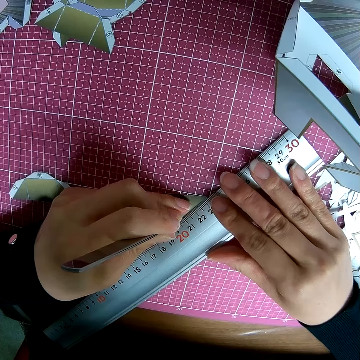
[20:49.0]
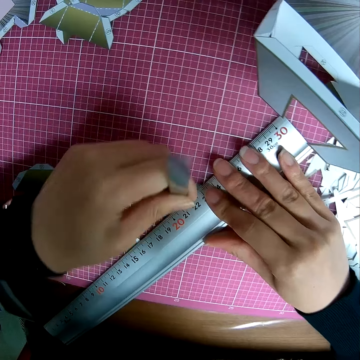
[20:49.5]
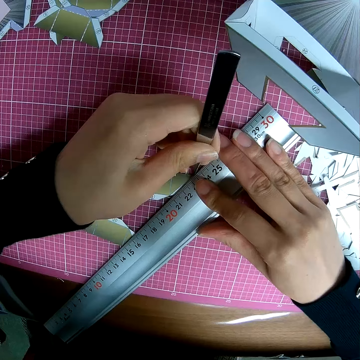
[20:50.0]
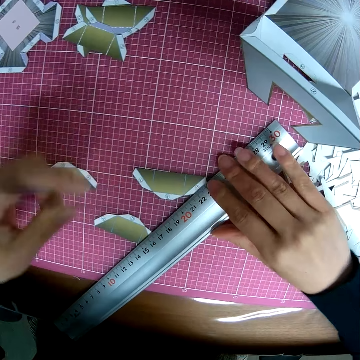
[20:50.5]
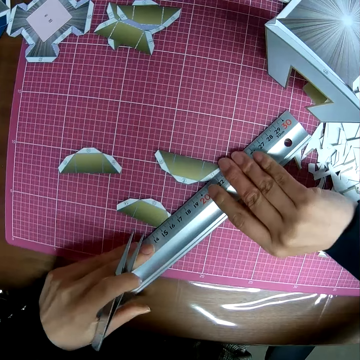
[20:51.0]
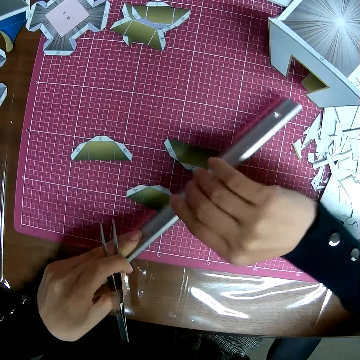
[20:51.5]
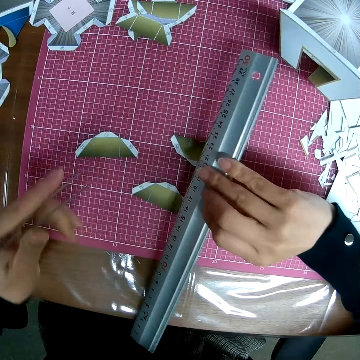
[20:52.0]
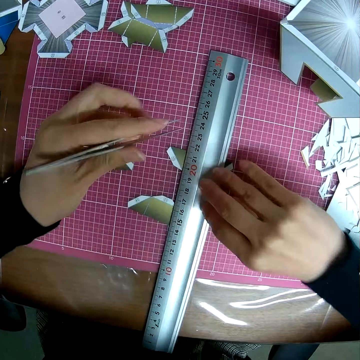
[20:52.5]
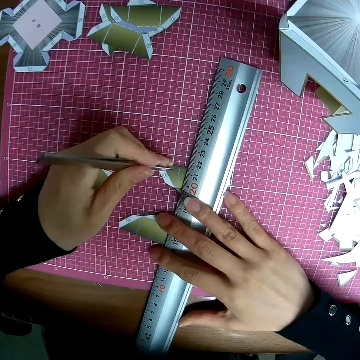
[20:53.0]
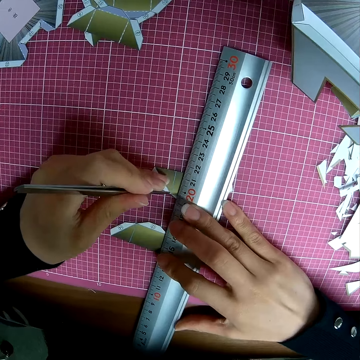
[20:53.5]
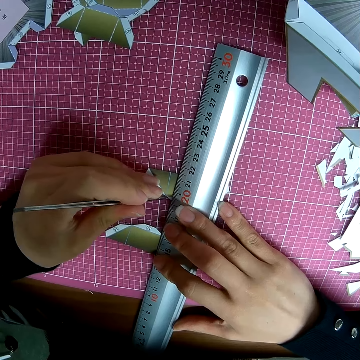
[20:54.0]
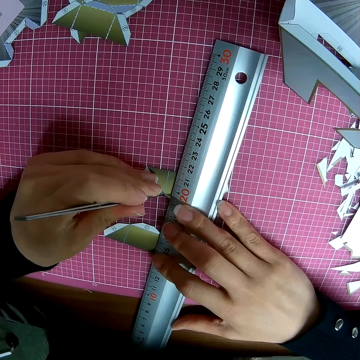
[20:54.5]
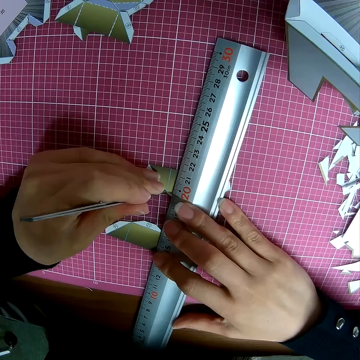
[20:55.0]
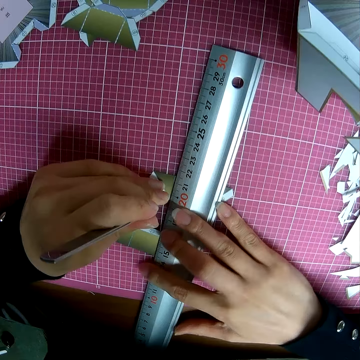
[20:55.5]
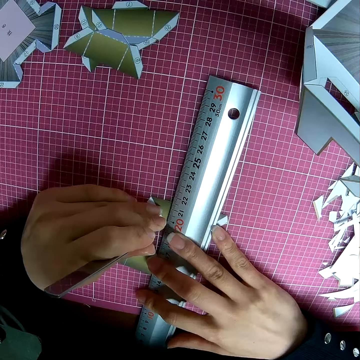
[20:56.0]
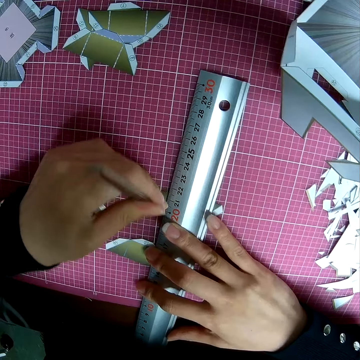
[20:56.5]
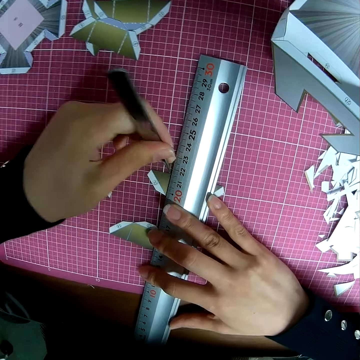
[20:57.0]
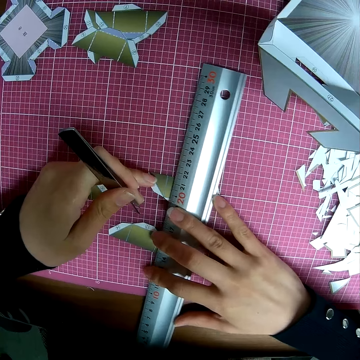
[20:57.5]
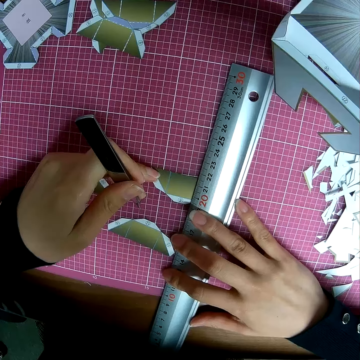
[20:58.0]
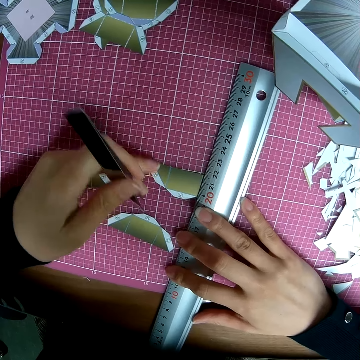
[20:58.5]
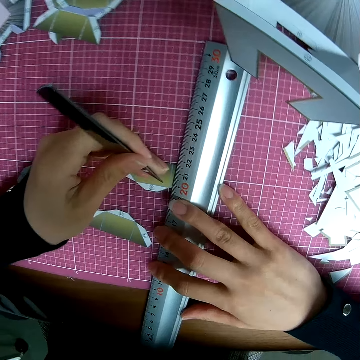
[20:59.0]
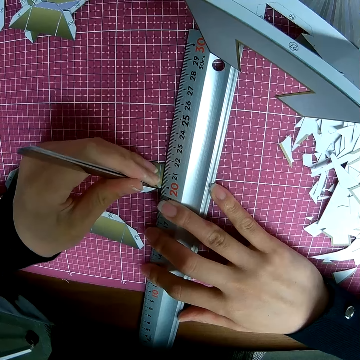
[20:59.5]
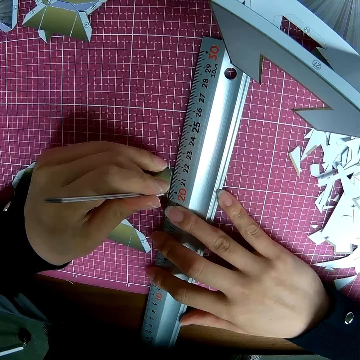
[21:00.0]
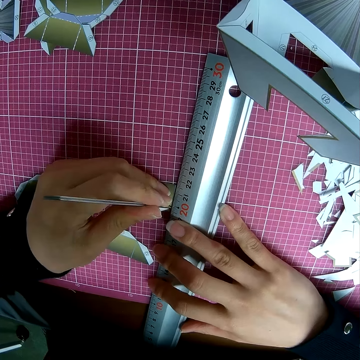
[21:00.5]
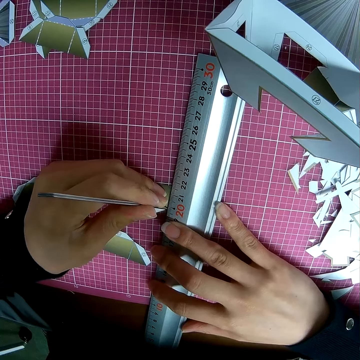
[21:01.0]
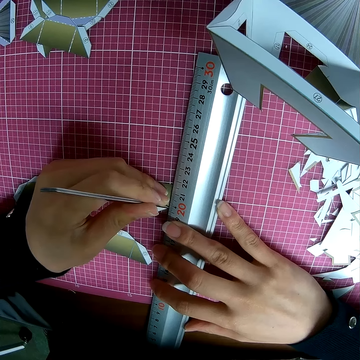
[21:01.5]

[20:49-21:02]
The camera wearer removes the ruler from position. They place the ruler on the table. They demarcate on the paper. They push the ruler on the table. They demarcate on the paper.

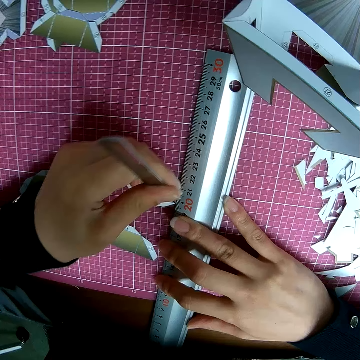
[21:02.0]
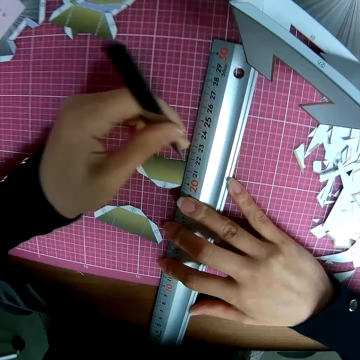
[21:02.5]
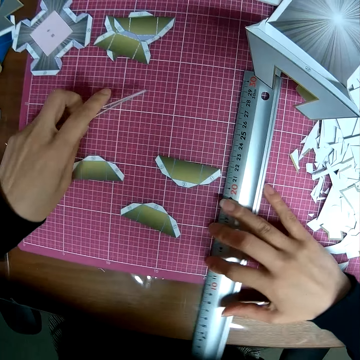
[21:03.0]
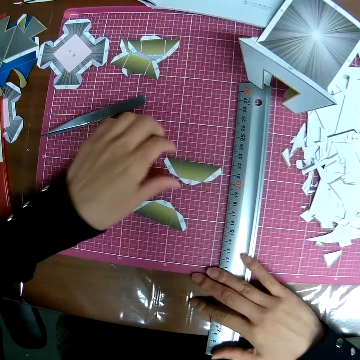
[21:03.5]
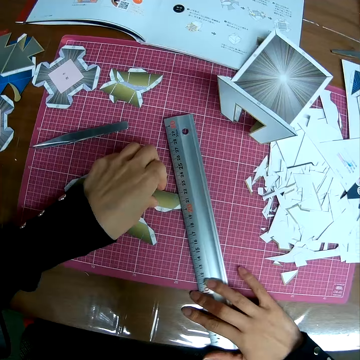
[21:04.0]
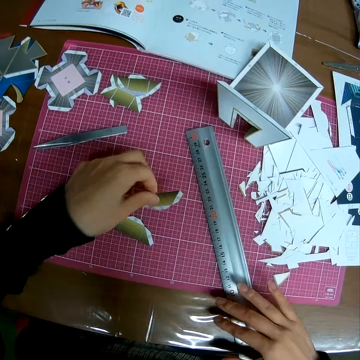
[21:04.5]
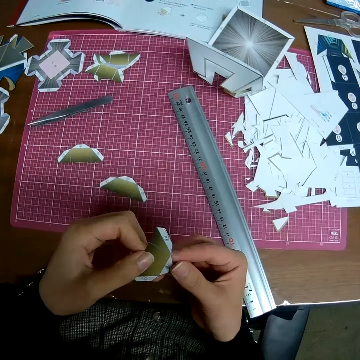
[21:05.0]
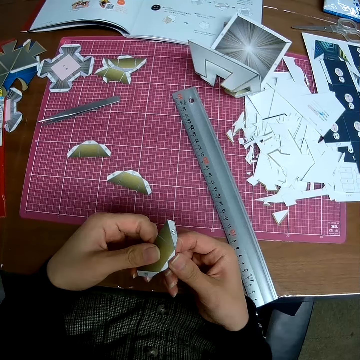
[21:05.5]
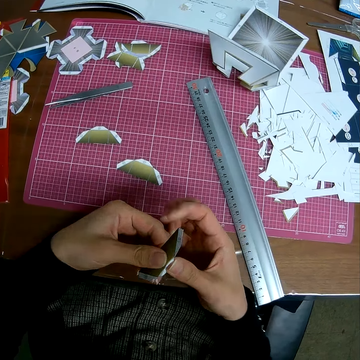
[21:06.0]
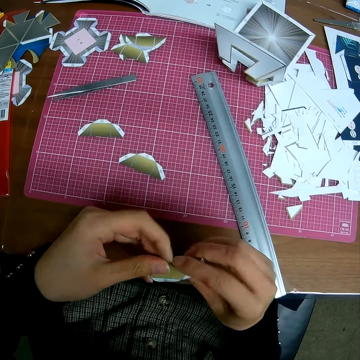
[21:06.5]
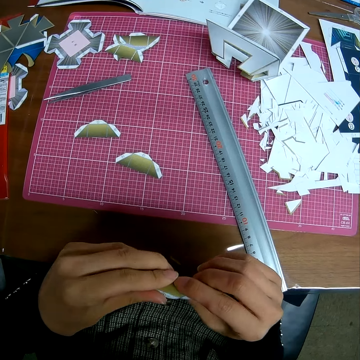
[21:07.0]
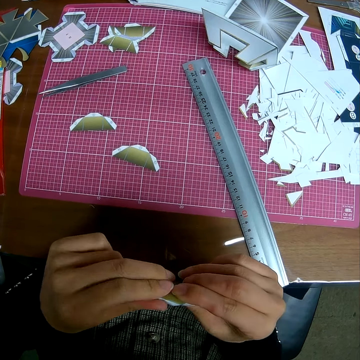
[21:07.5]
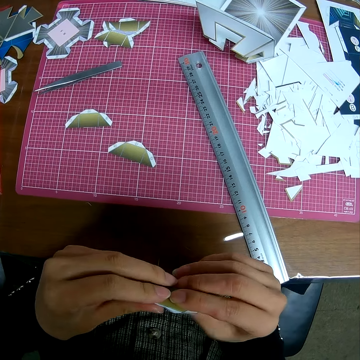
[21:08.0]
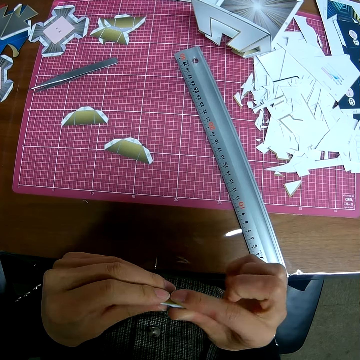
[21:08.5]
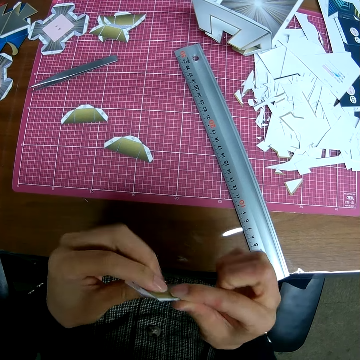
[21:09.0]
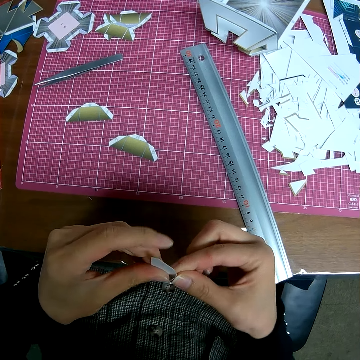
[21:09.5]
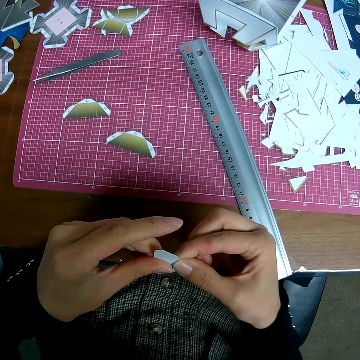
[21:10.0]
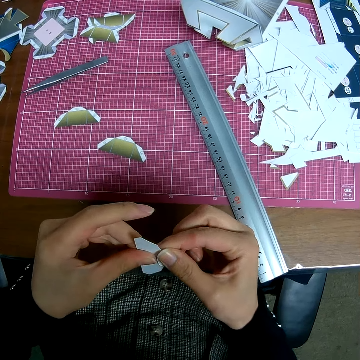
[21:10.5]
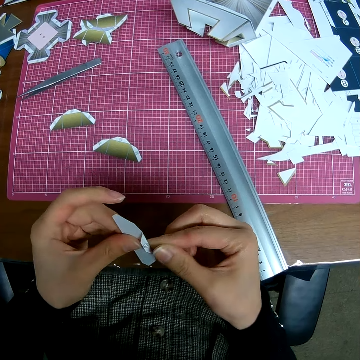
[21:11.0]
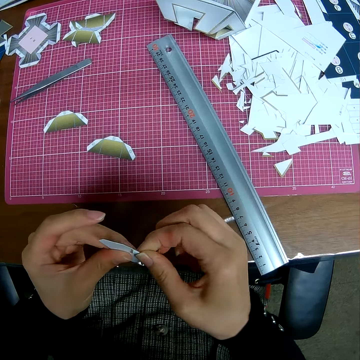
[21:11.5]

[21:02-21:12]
The camera wearer drops the picker on the self-healing cutting mat. He pushes the ruler on the table. He picks up the piece of paper craft on the self-healing cutting mat with his left hand. He adjusts the piece of paper craft in his hand. He folds the paper in hand.

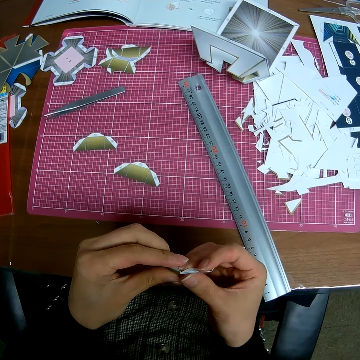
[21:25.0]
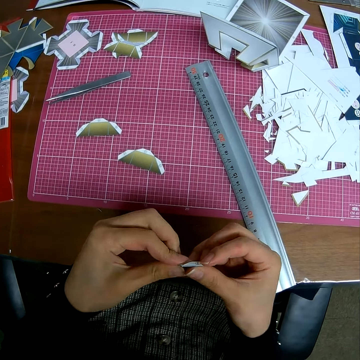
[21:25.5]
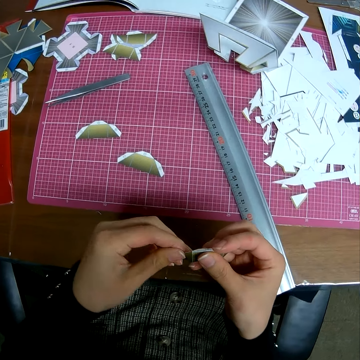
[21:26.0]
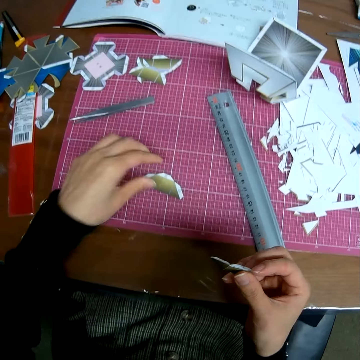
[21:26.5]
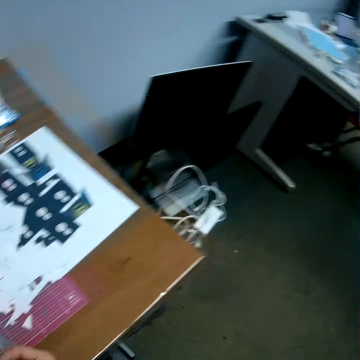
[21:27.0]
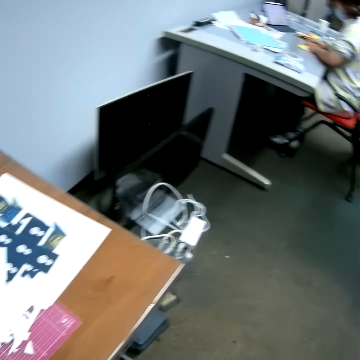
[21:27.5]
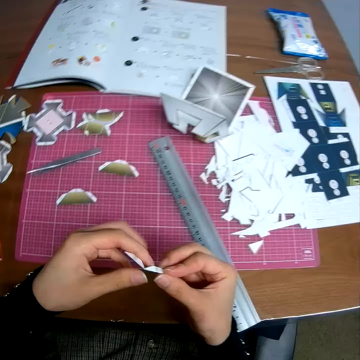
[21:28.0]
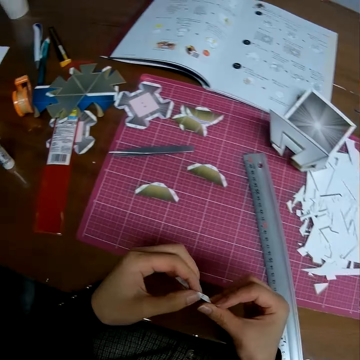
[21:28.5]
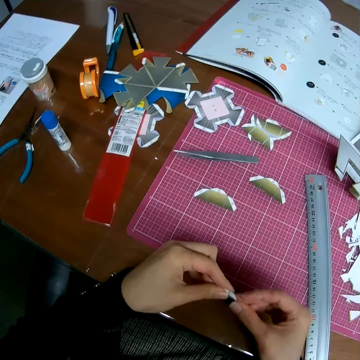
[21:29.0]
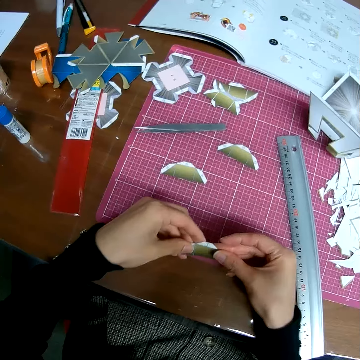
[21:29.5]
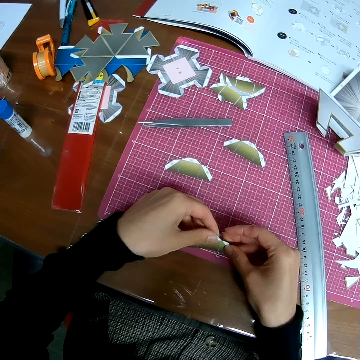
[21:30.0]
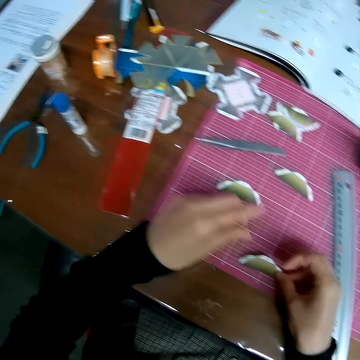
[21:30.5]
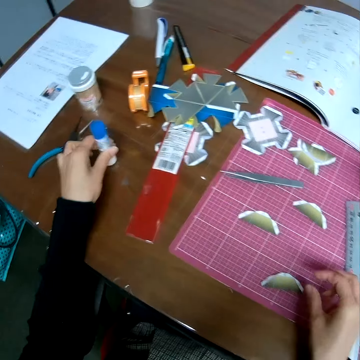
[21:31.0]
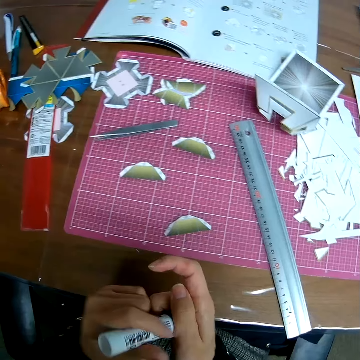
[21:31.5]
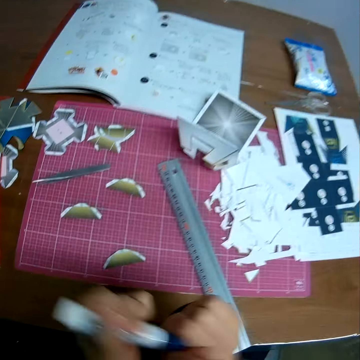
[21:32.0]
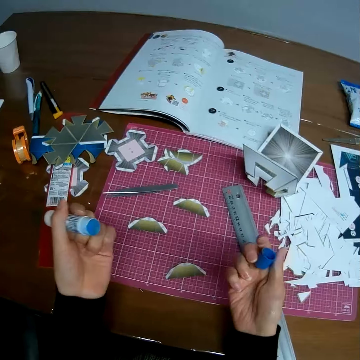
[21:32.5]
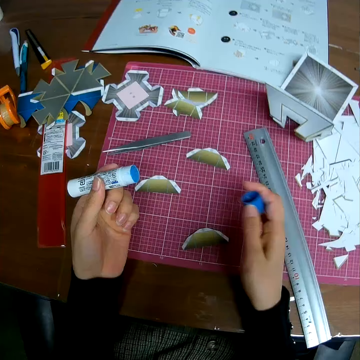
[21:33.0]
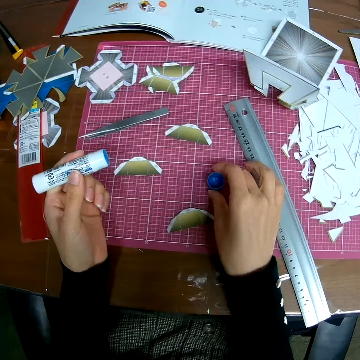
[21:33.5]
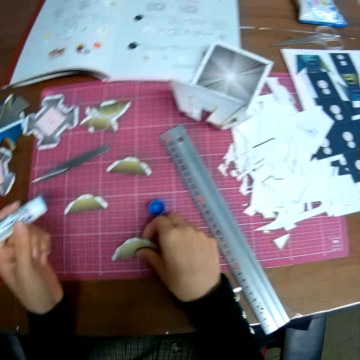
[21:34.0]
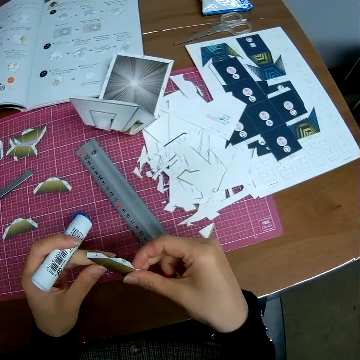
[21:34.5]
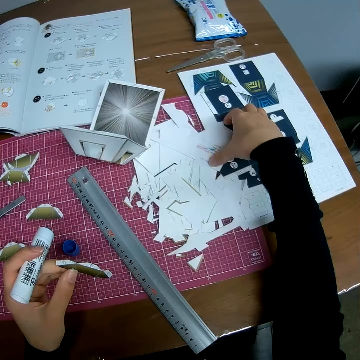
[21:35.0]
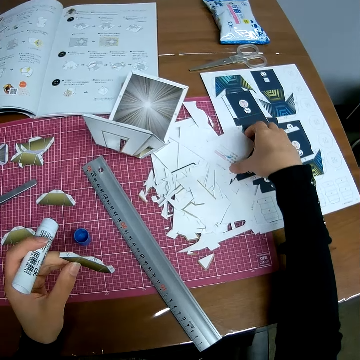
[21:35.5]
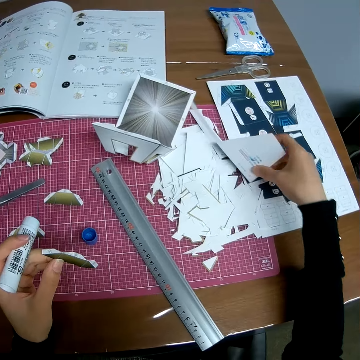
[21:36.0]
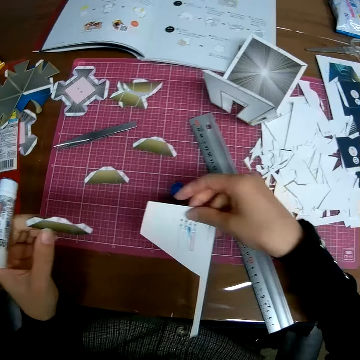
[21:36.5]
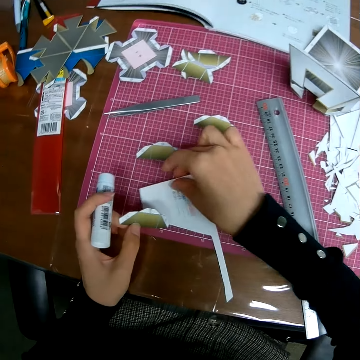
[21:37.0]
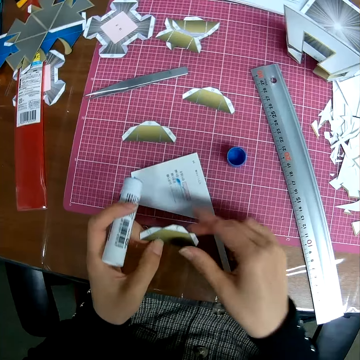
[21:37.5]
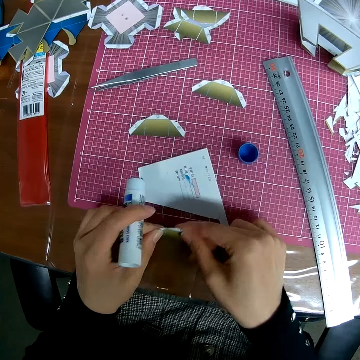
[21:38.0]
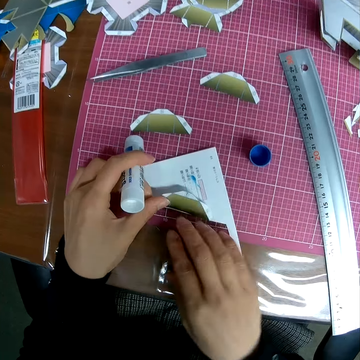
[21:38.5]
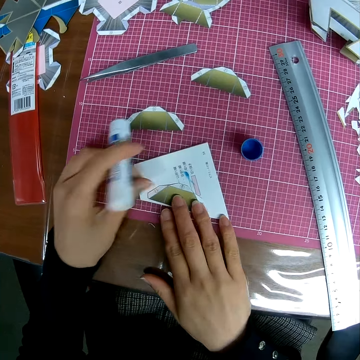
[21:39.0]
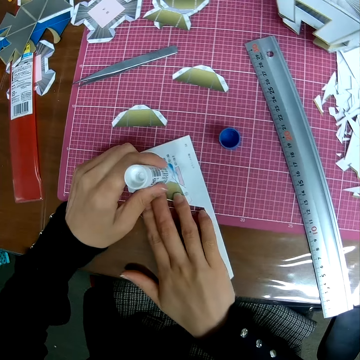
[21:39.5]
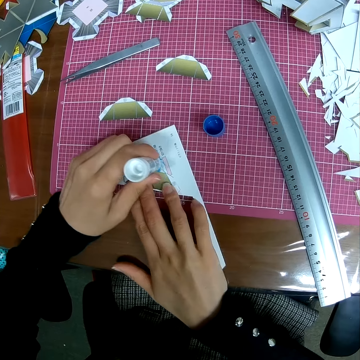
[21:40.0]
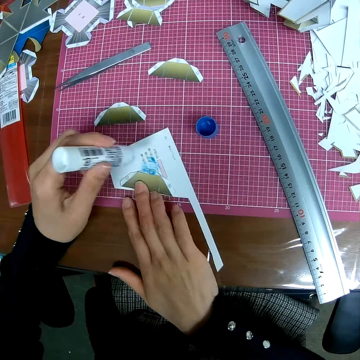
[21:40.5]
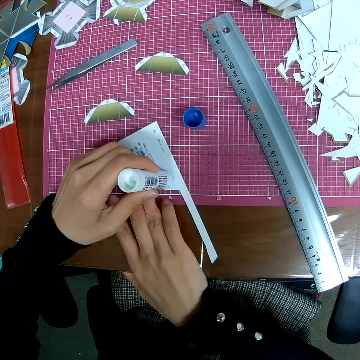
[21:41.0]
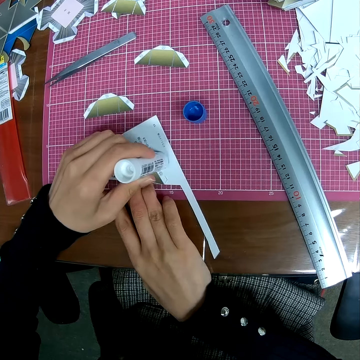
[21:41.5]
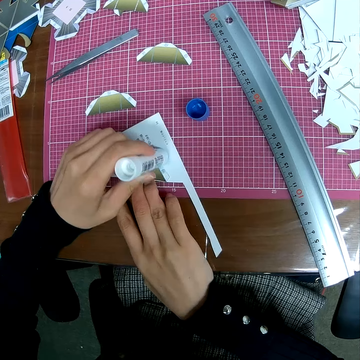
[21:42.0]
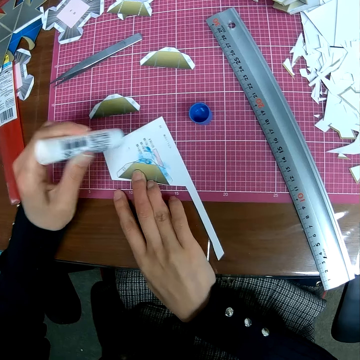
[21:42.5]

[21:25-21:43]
The camera wearer takes another paper on the table. He looks at a man. The camera wearer folds the paper in hand. He takes the glue on the table. He picks up the marker on the table. He opens the seal. He opens up the marker in his hand. He places the seal on the table. He drops the cover of the marker on the self-healing cutting mat. He picks up the piece of paper craft on the self-healing cutting mat. He picks up another piece of paper craft on the table. He places the paper on the table and holds the paper in hand. He drops the paper crafts on each other on the self-healing cutting mat. He marks the paper craft with the marker in his hand. He applies the glue on the paper.
